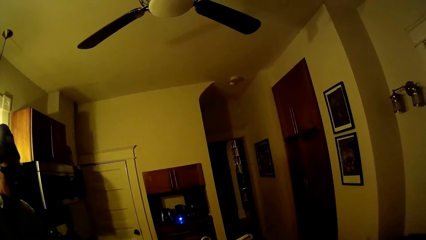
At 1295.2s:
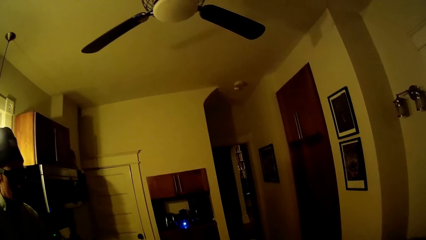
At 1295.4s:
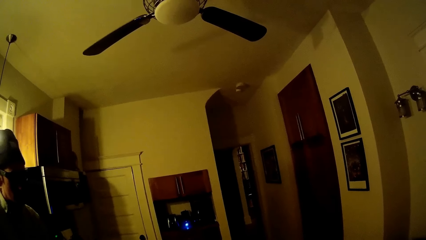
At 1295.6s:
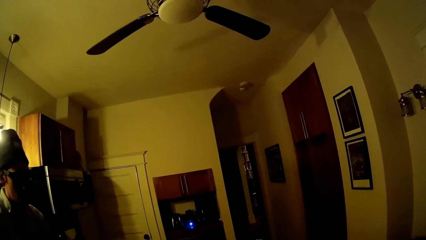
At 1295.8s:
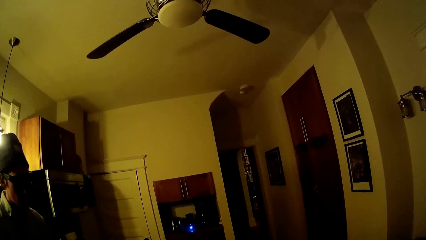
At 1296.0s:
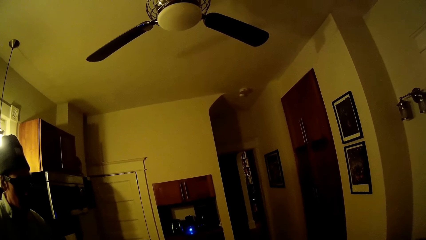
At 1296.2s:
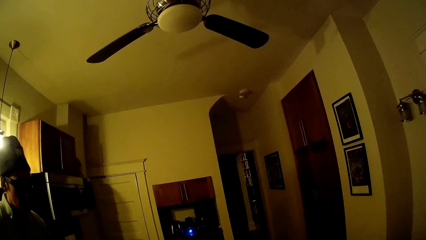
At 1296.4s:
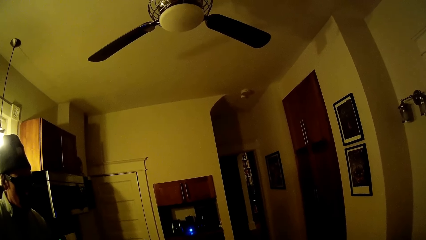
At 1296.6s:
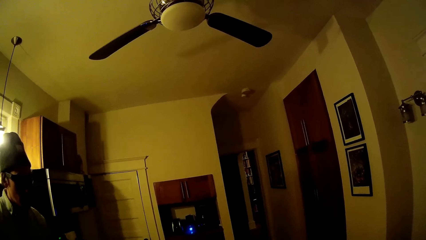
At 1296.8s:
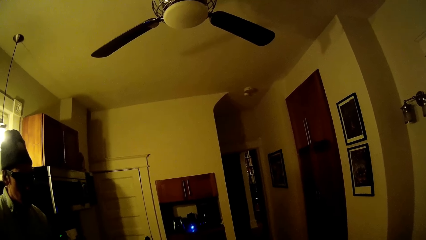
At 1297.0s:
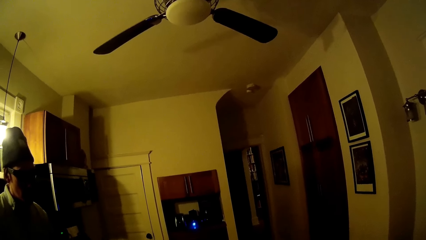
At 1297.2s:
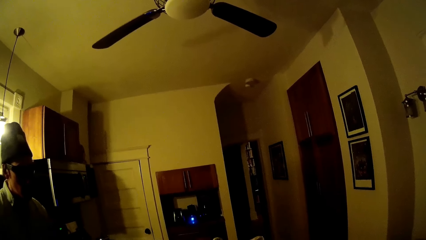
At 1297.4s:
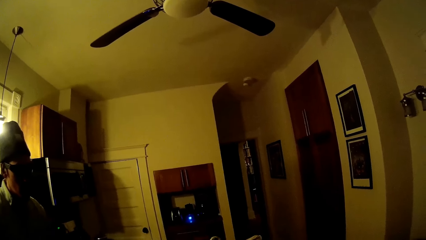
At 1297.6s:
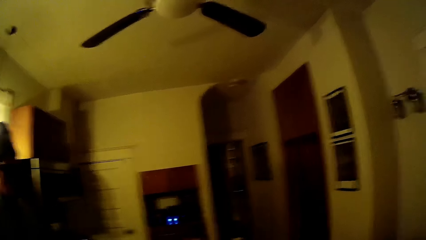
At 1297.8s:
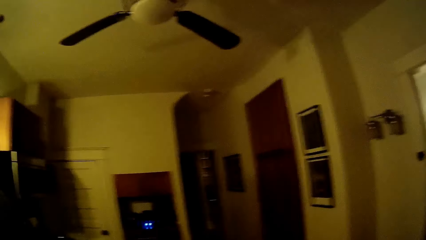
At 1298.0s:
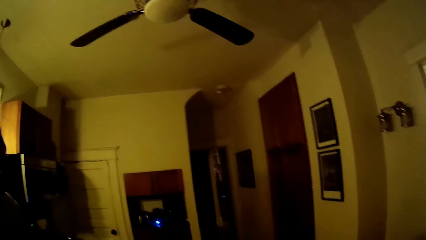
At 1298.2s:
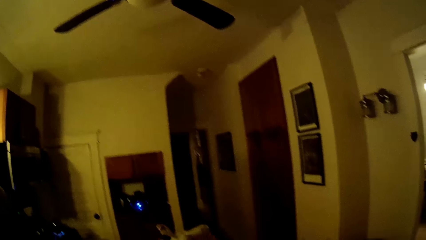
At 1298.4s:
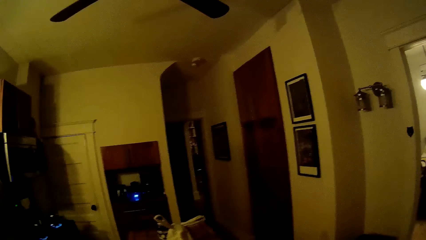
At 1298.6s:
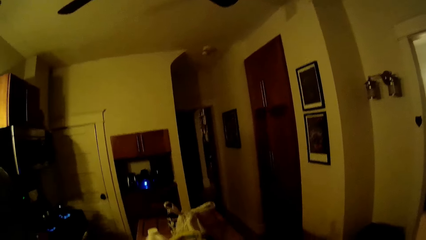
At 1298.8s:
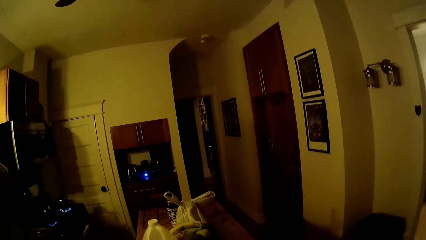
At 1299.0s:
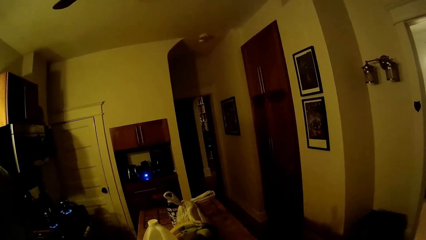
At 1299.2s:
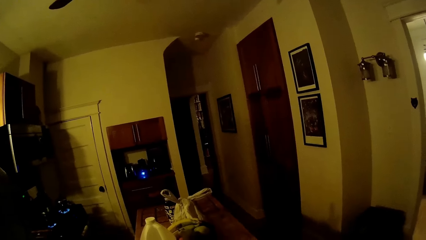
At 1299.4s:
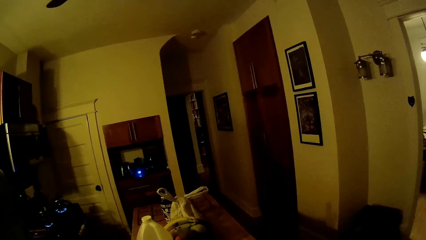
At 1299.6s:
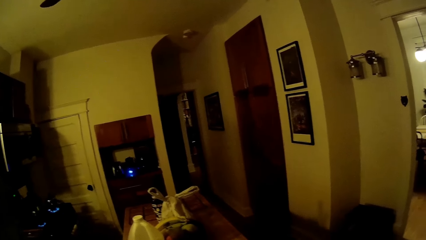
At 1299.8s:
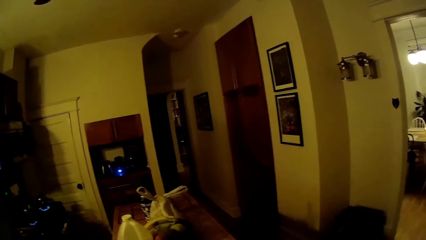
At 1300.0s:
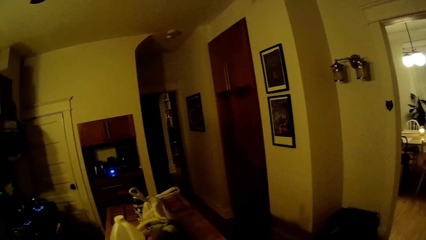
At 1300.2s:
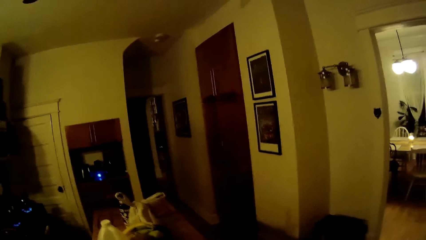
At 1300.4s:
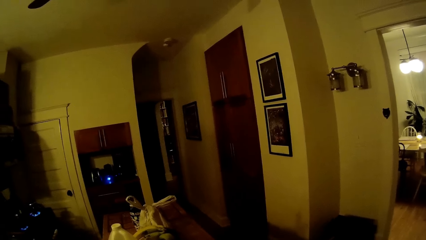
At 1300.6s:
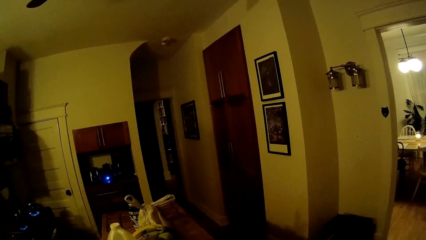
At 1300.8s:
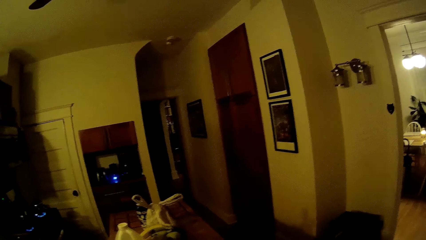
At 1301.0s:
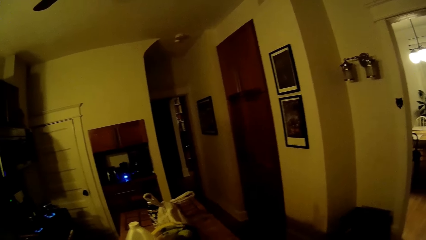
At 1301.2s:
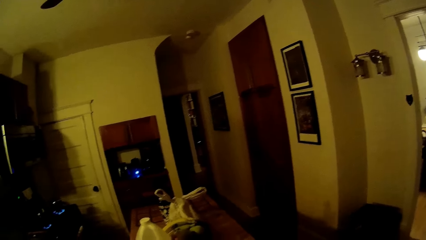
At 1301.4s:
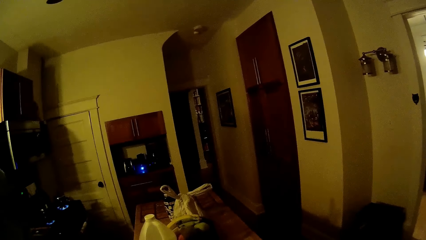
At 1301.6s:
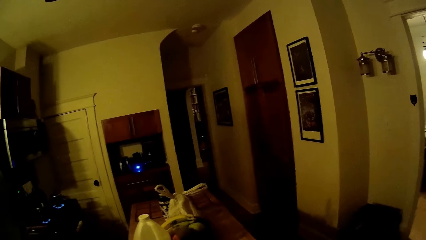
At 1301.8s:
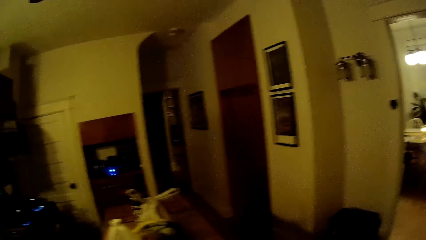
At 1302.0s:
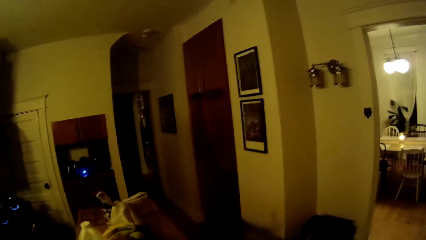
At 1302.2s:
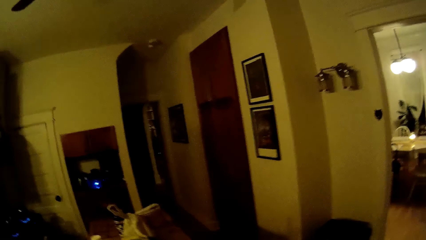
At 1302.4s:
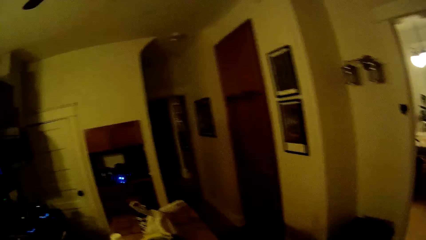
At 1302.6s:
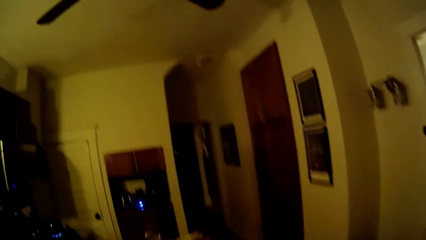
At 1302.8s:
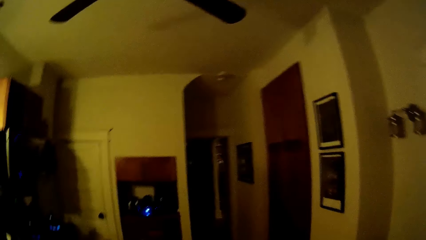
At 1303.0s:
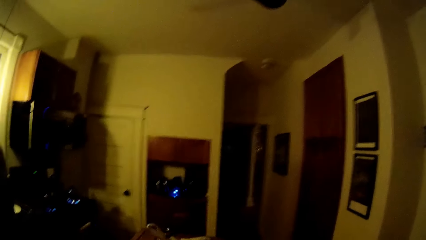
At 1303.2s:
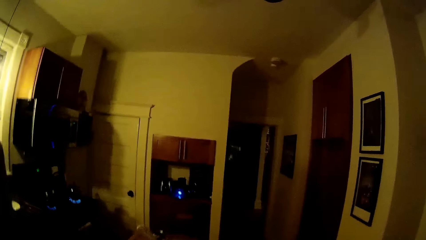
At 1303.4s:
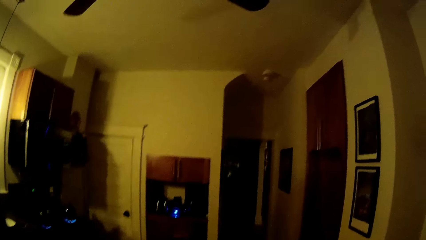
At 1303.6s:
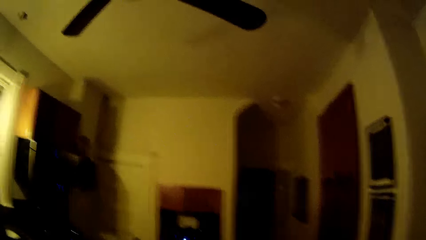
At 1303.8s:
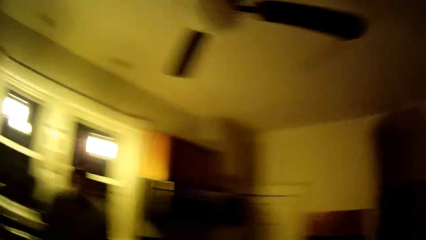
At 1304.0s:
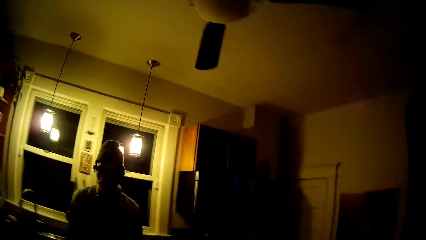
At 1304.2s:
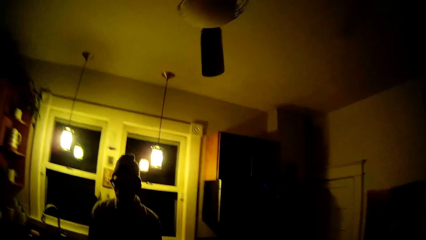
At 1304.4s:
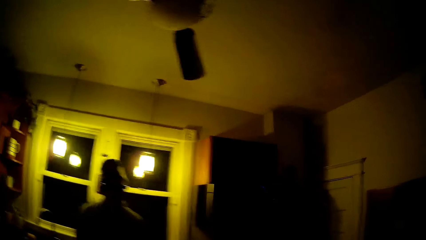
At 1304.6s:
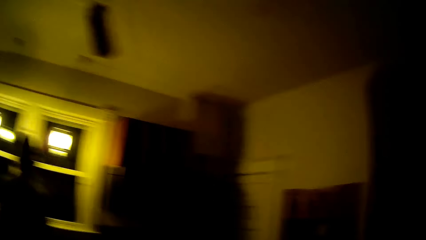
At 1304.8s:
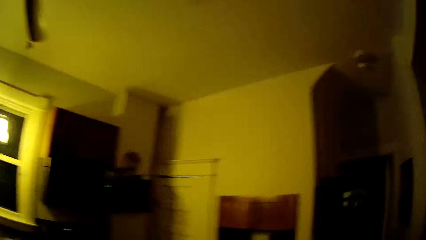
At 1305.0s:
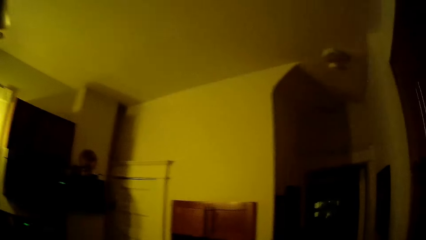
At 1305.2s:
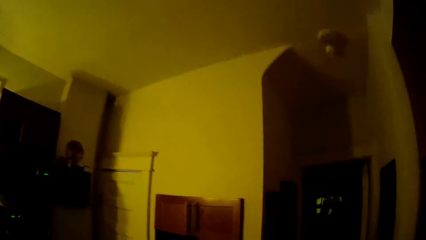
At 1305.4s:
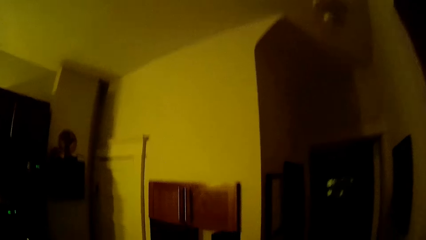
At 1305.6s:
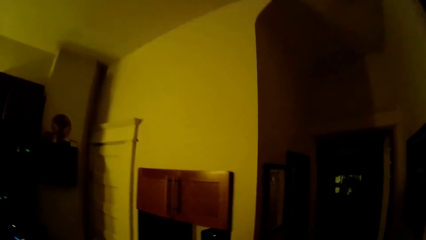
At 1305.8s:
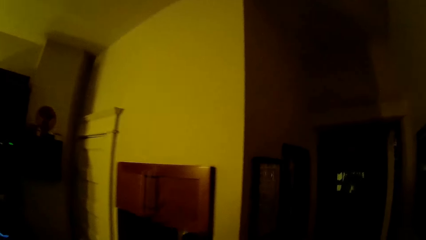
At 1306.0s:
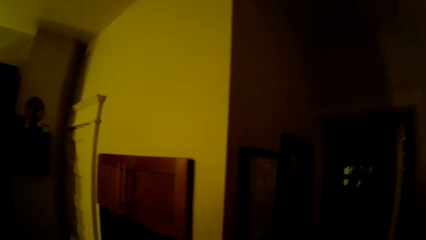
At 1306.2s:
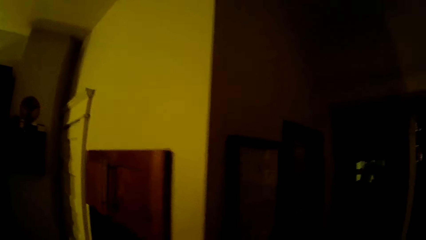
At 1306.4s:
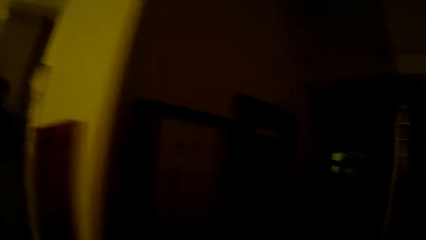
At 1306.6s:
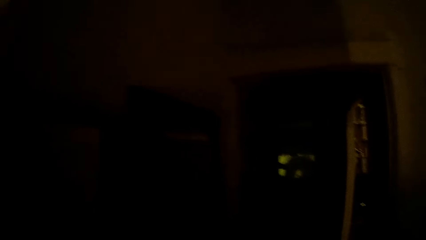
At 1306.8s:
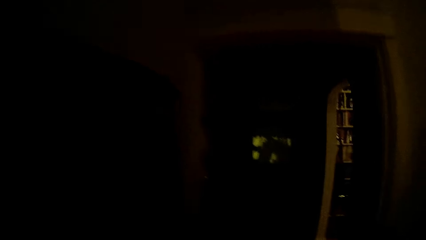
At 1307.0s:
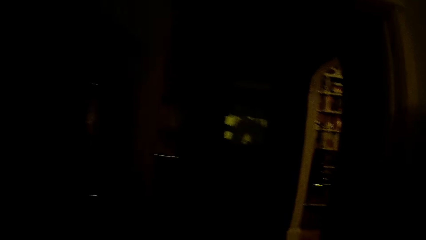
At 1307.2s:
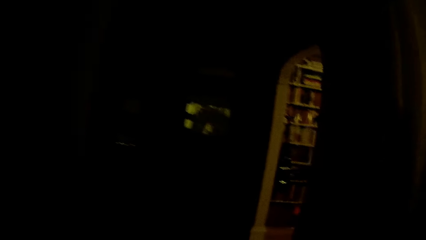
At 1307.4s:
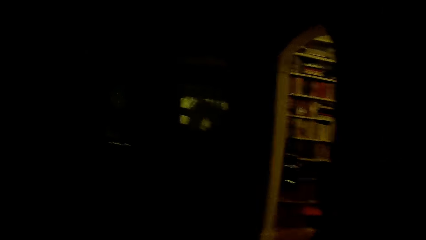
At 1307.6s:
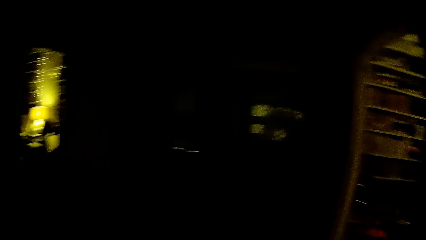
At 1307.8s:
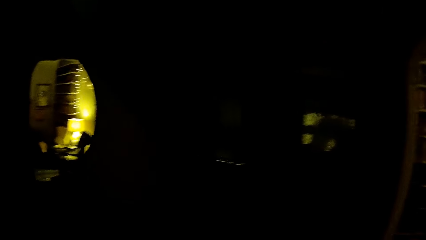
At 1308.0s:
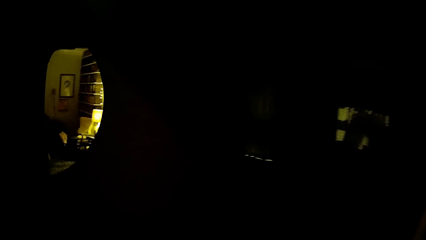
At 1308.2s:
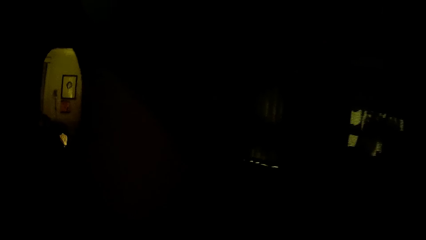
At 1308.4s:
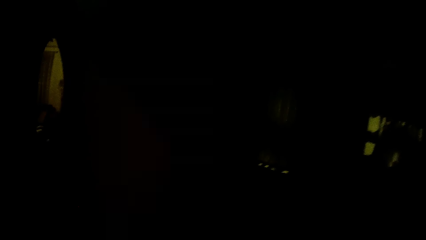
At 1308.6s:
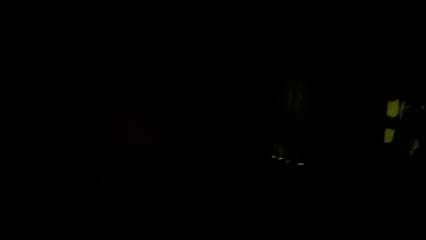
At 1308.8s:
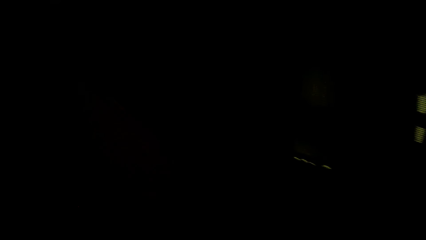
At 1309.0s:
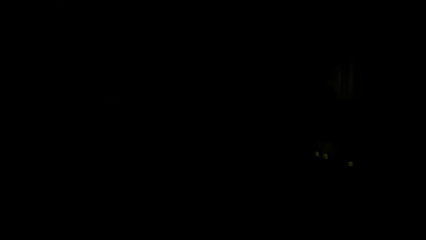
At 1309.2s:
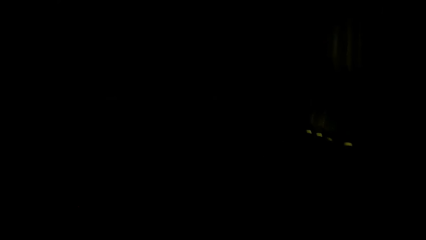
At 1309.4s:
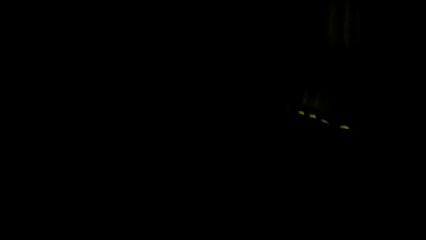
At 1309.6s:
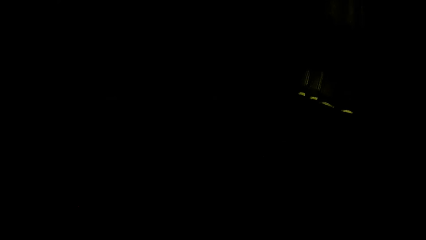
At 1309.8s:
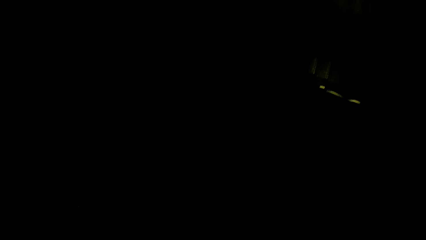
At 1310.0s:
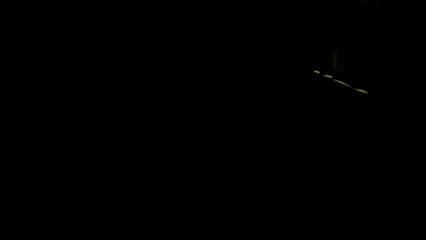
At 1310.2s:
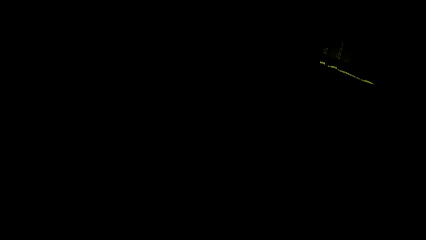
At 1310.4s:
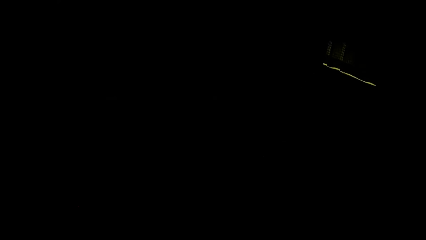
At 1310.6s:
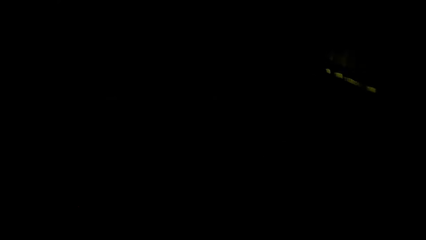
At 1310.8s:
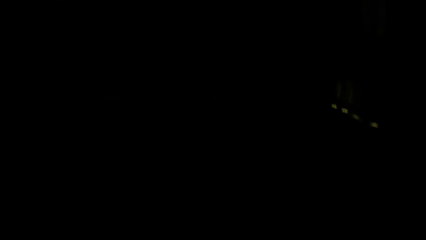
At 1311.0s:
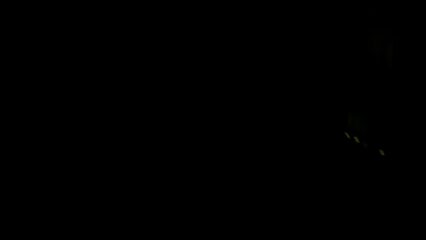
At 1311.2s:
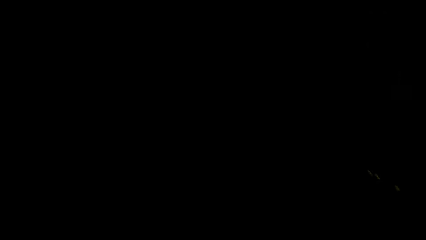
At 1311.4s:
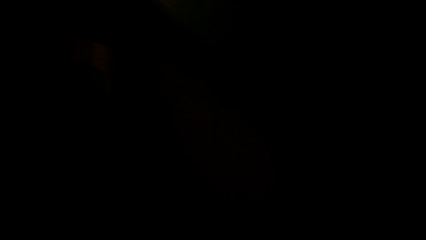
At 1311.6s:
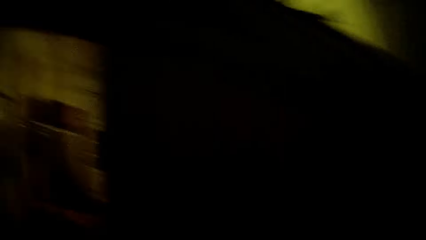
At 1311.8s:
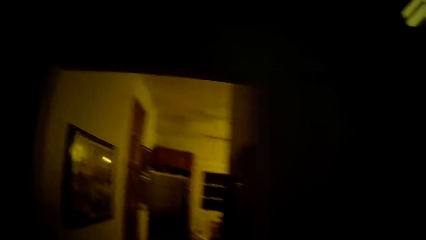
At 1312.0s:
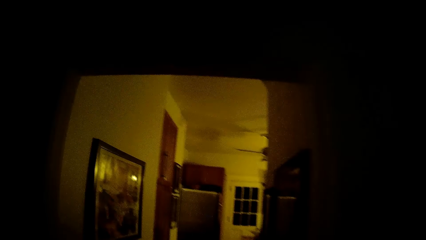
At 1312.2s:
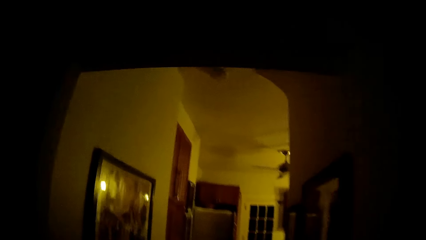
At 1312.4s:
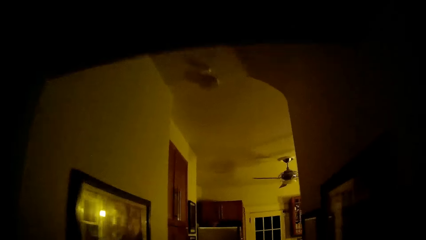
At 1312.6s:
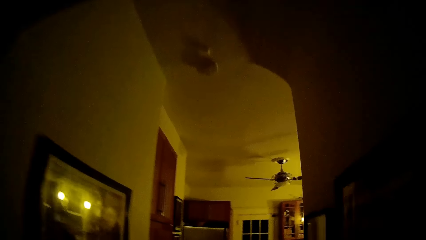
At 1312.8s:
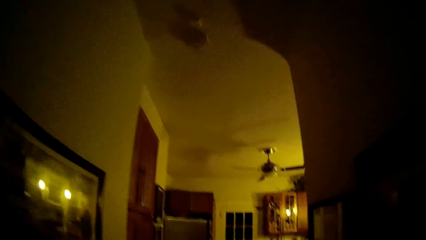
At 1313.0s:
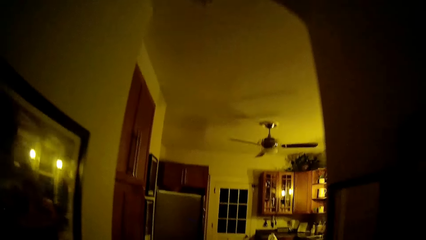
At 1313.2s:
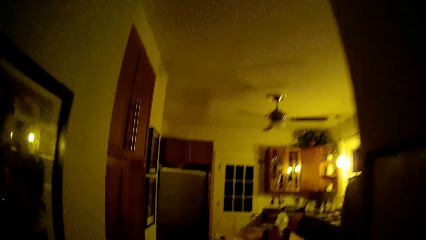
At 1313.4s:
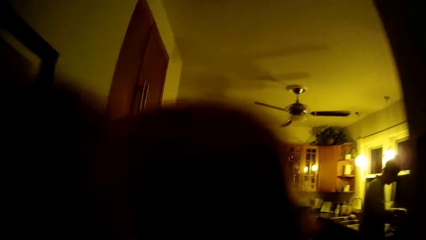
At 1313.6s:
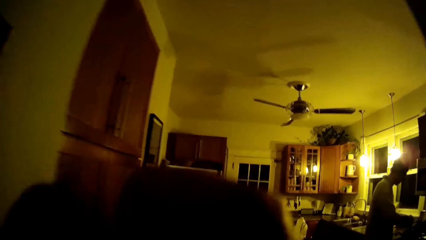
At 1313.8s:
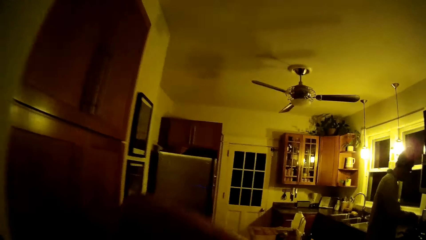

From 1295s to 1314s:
The camera wearer looks around. They walk to the store from the kitchen. They walk to the kitchen from the store.
